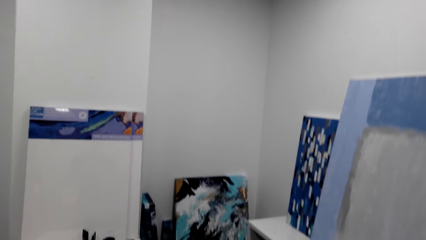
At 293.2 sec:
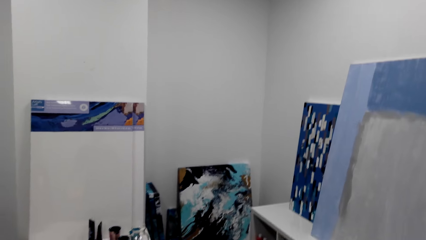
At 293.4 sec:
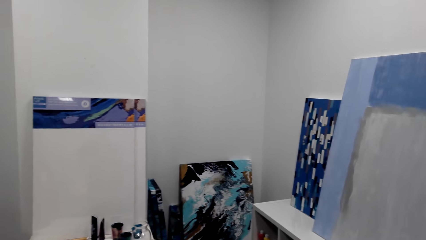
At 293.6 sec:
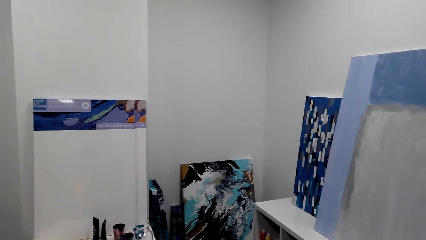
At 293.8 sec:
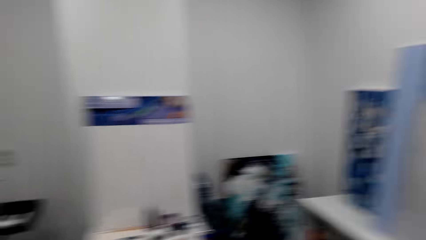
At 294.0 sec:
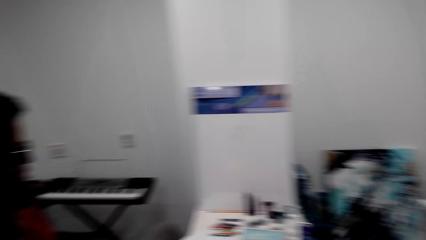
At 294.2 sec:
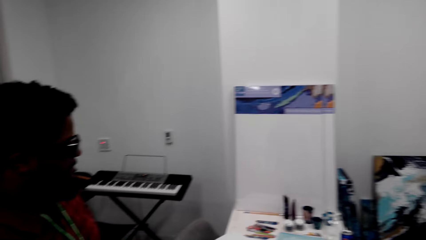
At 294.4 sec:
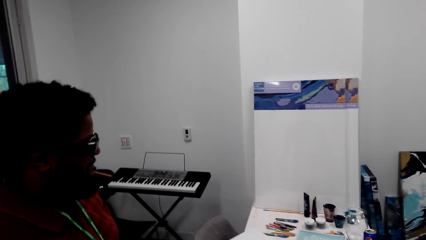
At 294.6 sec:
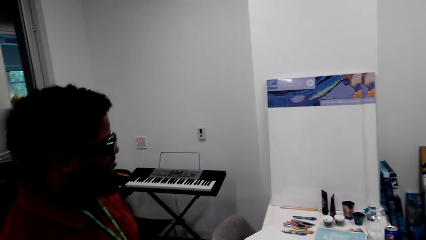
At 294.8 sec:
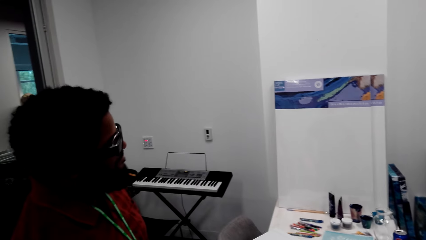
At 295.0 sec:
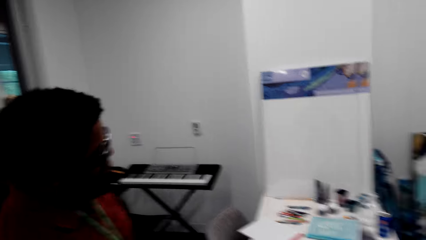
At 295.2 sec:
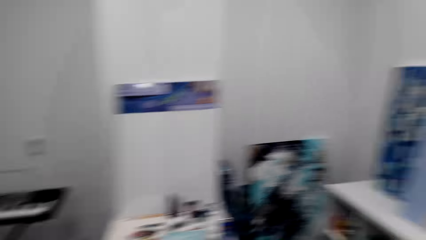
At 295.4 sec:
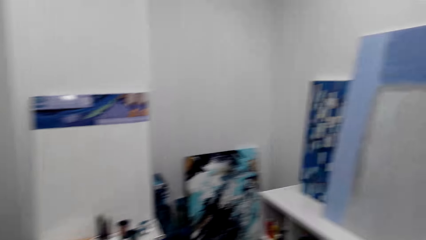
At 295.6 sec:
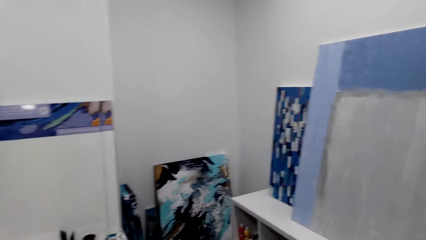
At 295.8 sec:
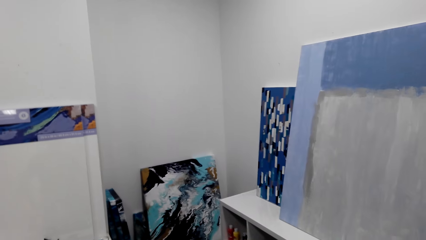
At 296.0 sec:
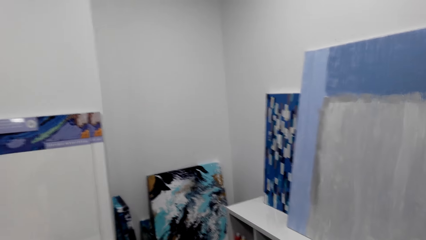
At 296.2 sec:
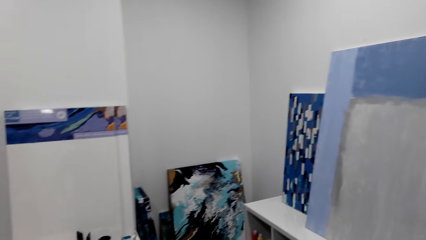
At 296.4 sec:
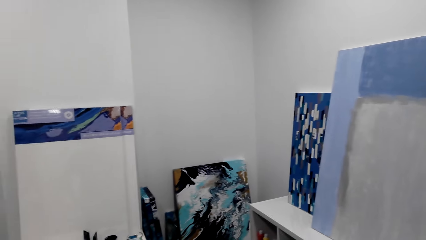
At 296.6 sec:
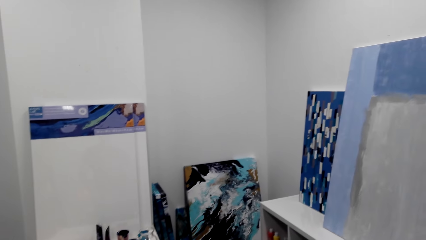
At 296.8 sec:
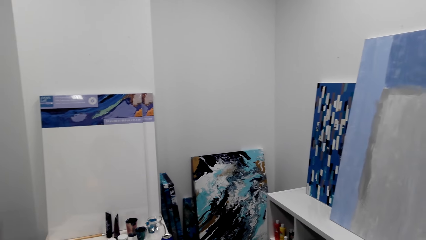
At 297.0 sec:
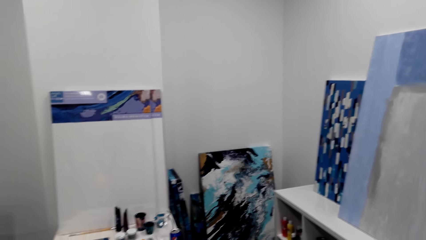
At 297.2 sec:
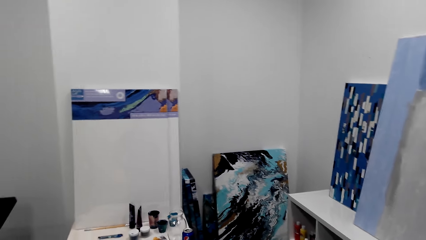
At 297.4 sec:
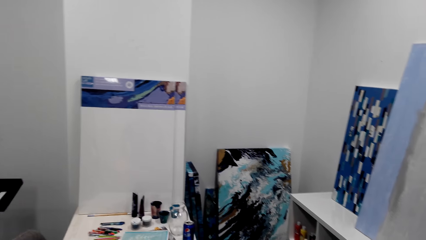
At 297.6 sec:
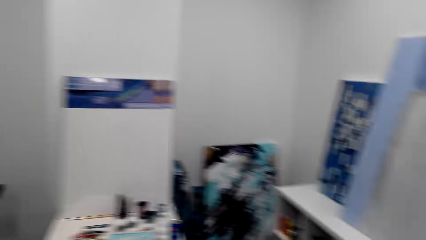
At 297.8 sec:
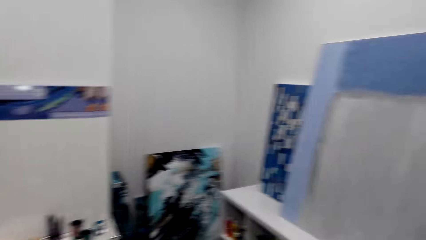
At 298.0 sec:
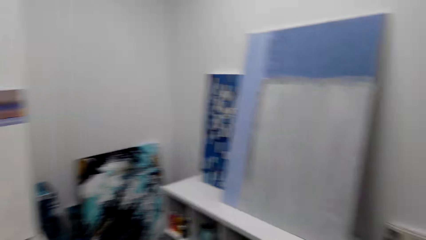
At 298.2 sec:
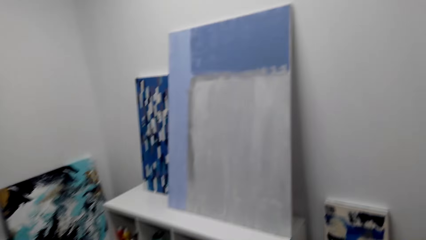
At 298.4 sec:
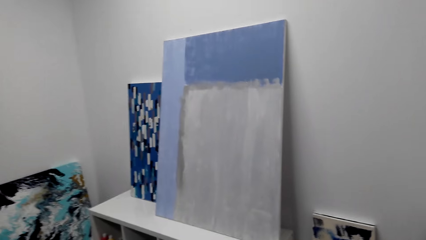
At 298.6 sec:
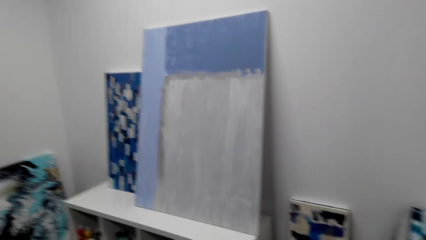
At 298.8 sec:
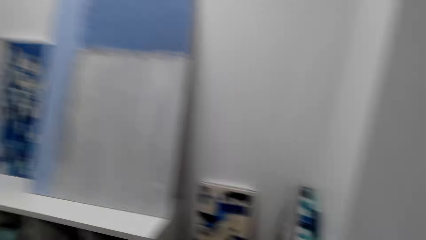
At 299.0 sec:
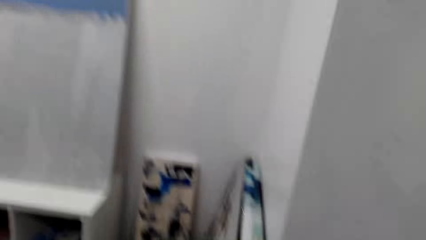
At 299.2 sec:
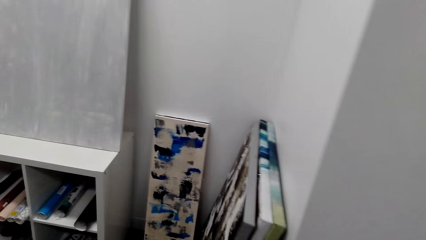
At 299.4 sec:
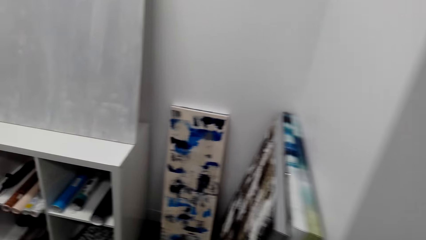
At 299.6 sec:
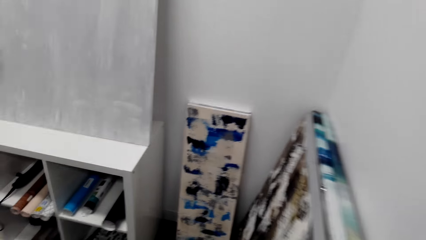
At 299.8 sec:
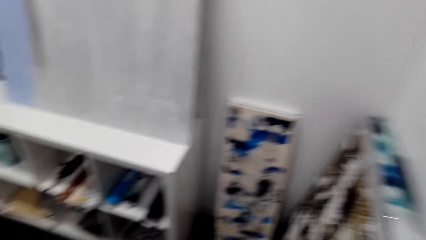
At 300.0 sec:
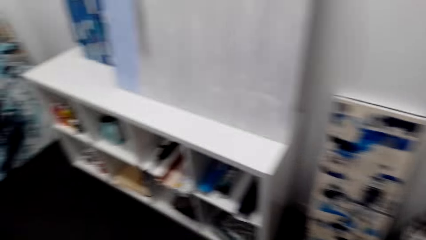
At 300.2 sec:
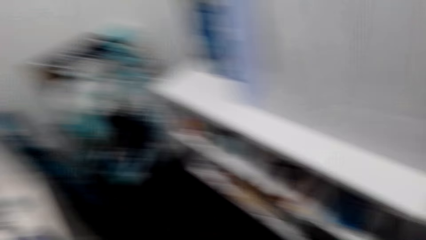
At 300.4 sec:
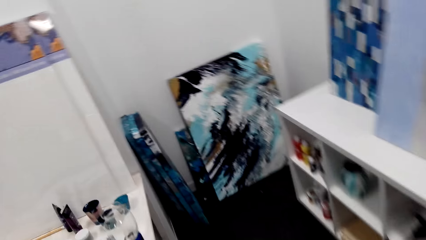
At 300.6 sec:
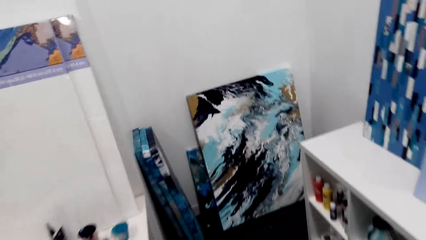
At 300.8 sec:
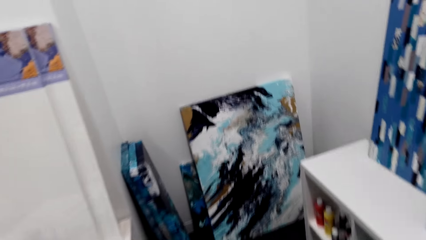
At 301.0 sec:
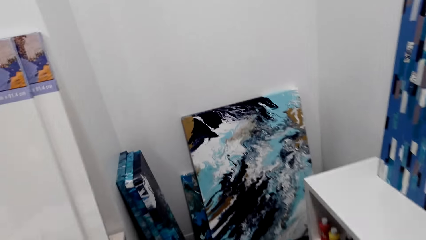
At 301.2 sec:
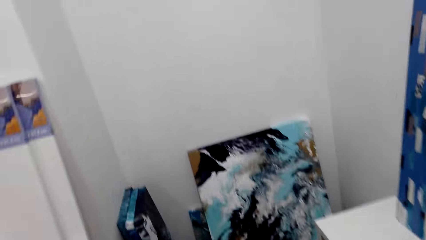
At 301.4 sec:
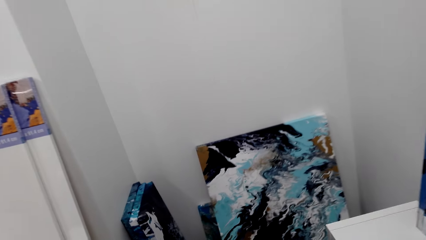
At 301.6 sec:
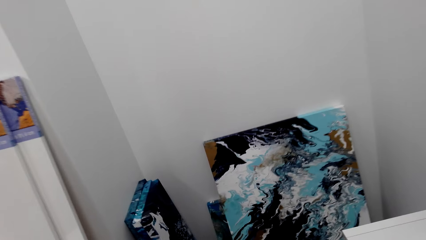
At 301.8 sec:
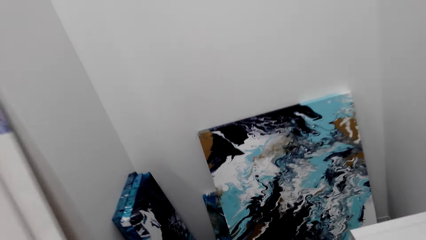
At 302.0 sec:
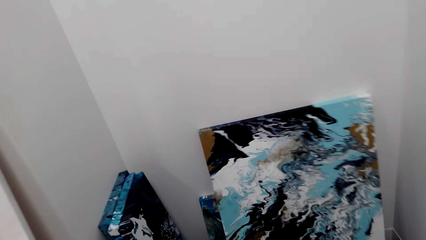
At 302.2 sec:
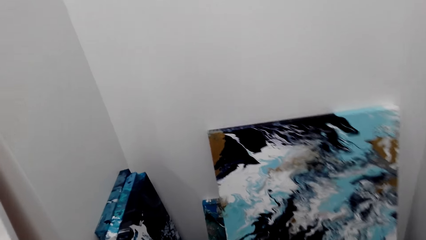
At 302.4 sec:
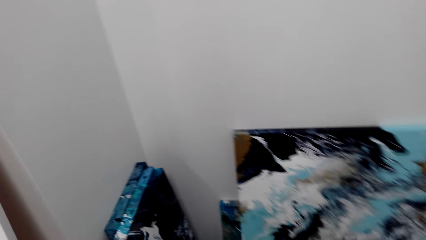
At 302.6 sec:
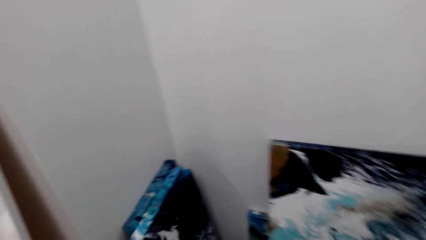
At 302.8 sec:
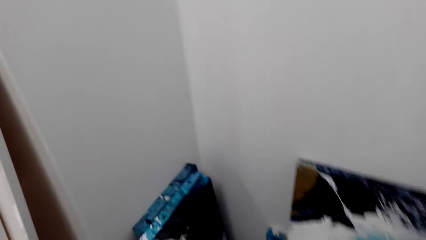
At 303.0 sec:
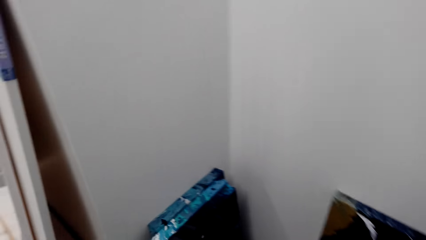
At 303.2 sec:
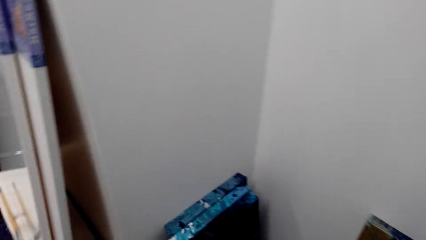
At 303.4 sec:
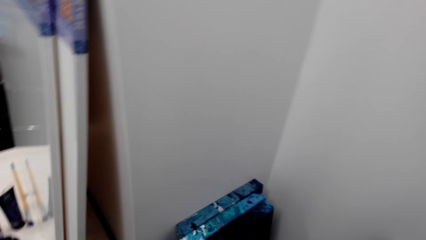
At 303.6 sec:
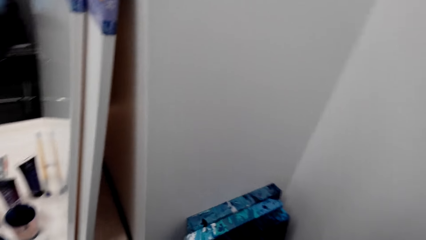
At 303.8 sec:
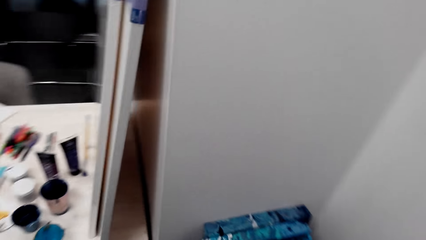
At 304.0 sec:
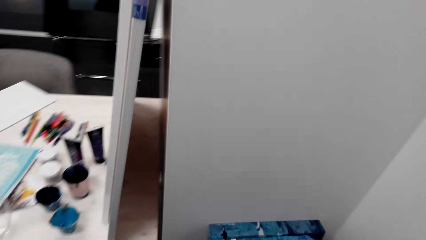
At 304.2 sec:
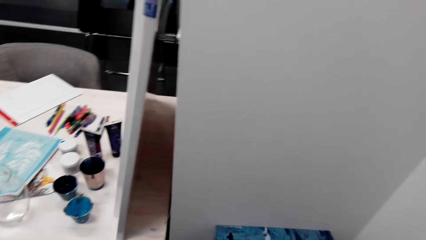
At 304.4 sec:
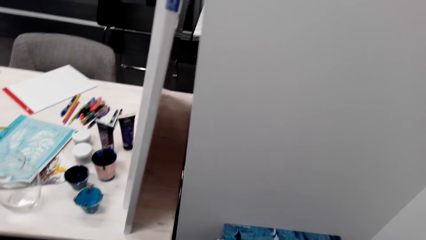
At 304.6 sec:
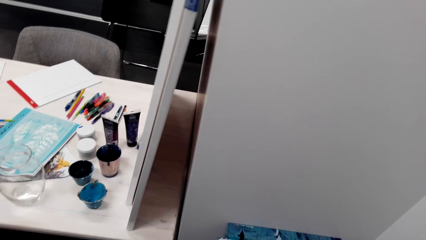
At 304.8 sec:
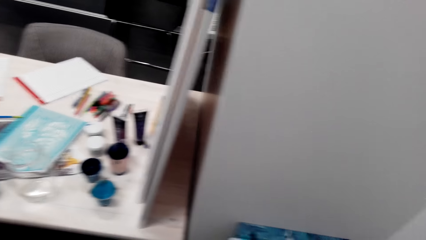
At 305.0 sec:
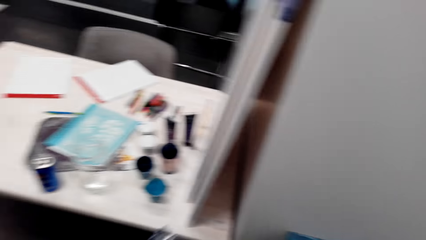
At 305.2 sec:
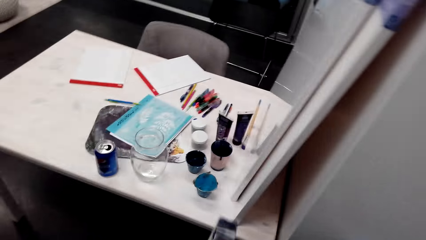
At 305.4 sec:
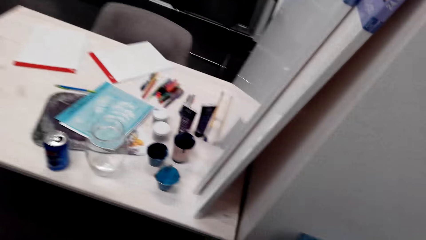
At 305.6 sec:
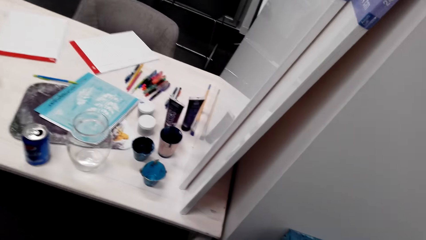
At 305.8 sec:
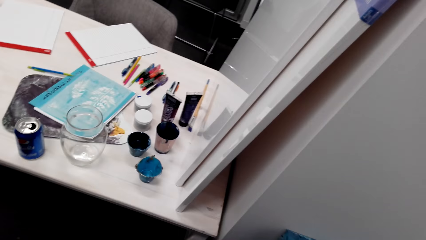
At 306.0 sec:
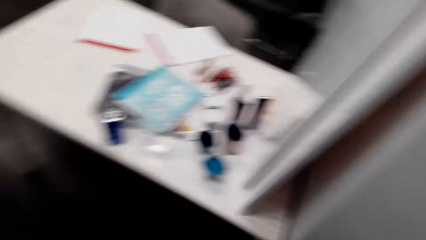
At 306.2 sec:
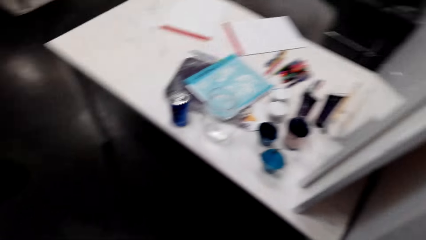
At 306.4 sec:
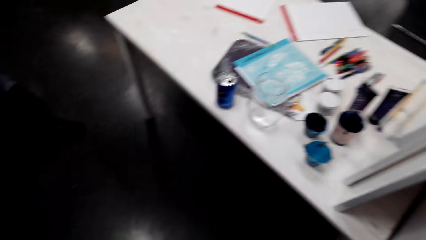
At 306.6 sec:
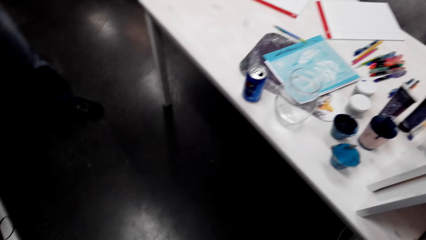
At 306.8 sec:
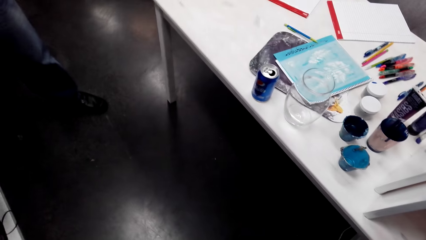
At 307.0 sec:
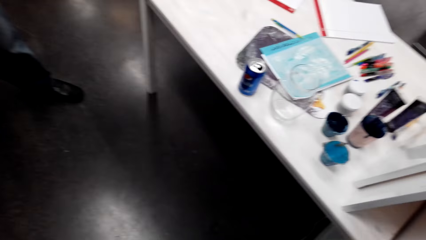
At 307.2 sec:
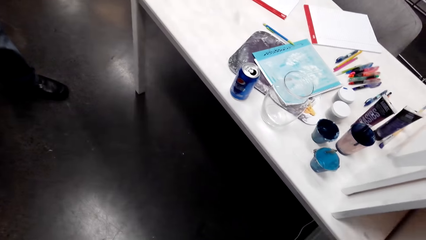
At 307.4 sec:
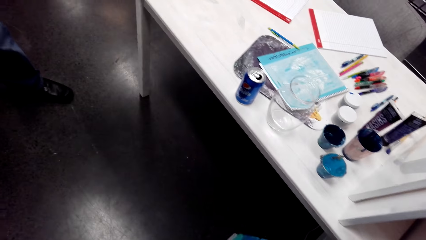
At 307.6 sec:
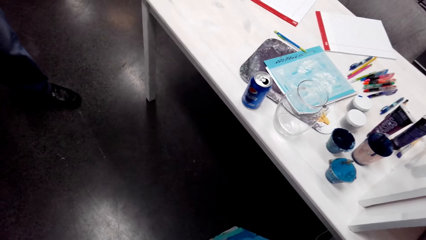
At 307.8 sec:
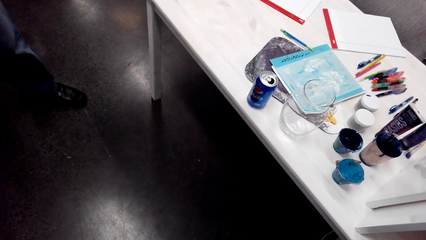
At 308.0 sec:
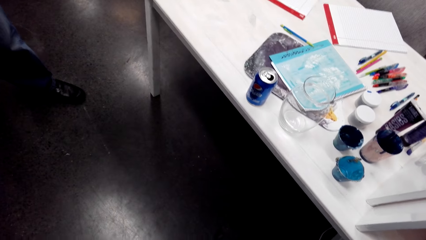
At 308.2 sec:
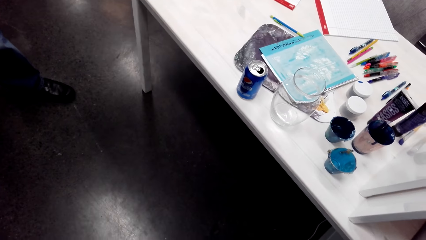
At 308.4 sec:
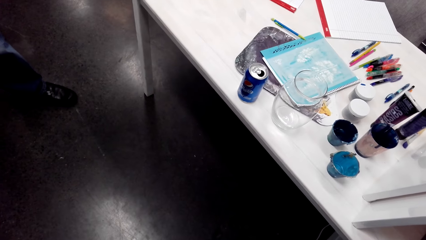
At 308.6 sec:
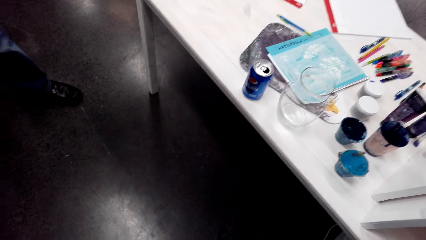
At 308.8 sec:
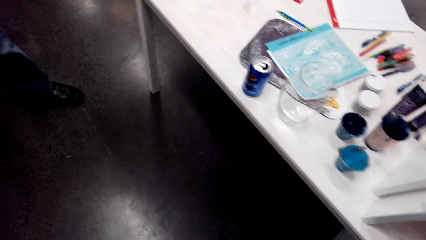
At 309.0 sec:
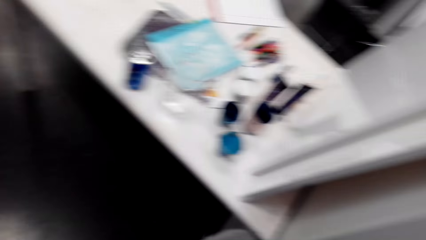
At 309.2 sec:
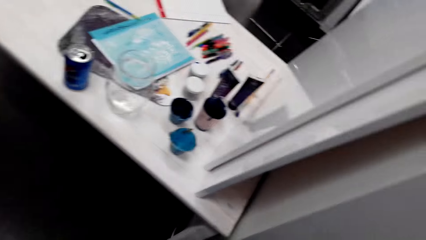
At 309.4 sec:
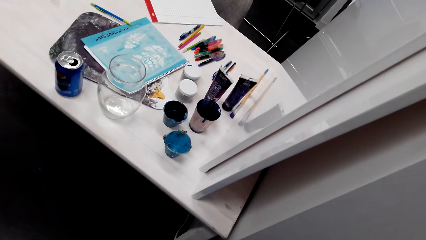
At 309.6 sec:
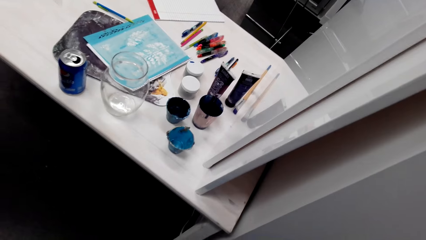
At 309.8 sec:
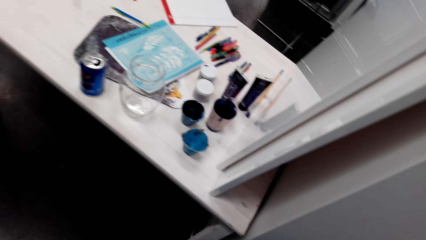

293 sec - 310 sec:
A man stands beside the camera wearer. The camera wearer walks around the room. The man stands beside the camera wearer.
